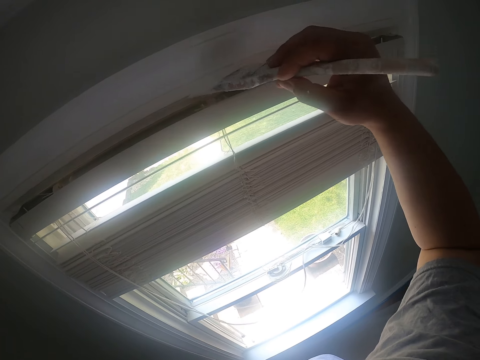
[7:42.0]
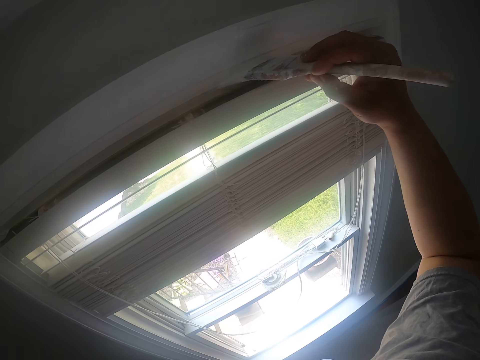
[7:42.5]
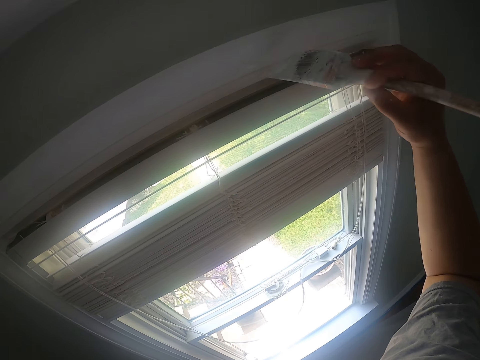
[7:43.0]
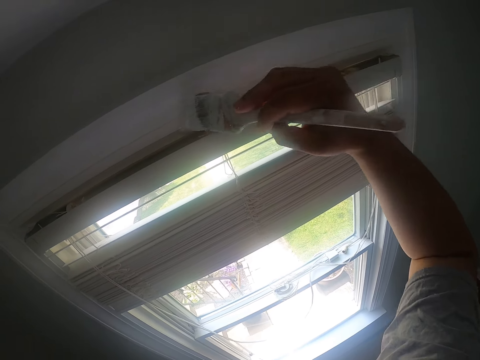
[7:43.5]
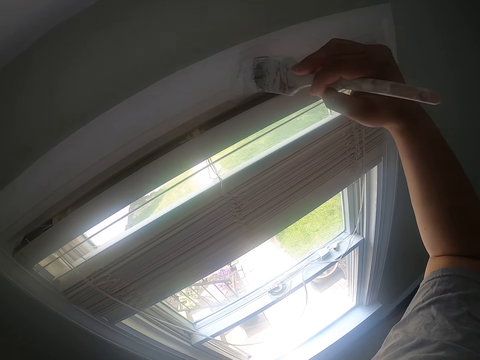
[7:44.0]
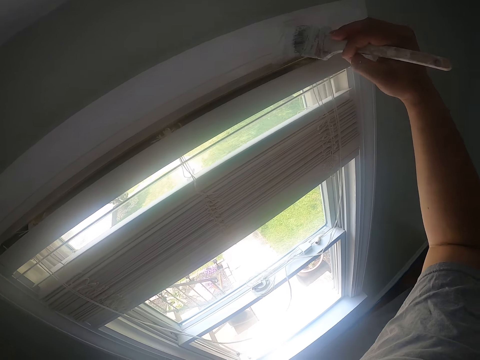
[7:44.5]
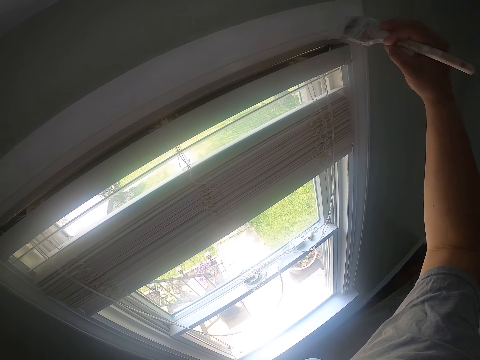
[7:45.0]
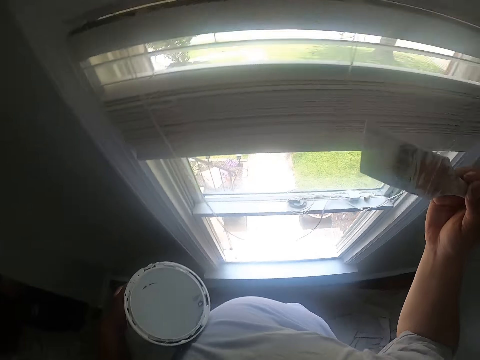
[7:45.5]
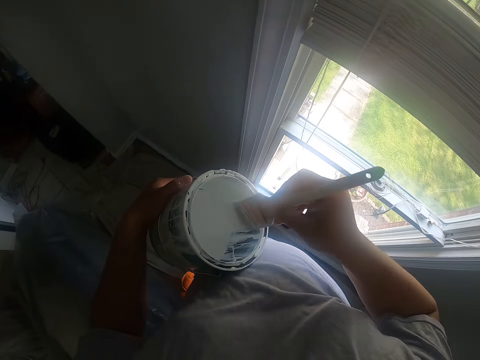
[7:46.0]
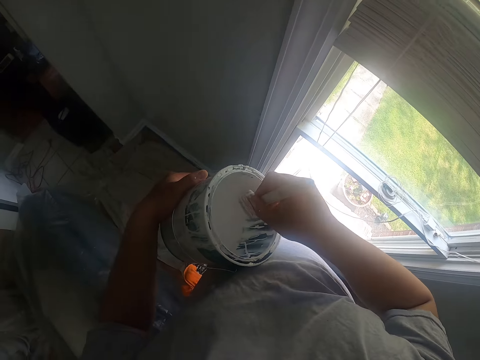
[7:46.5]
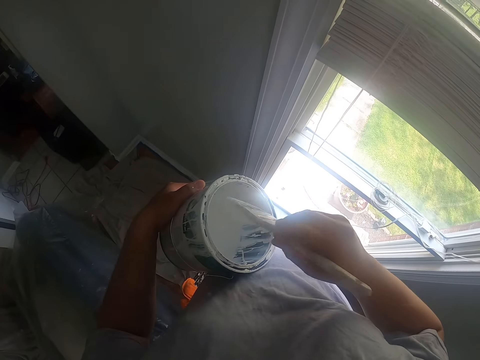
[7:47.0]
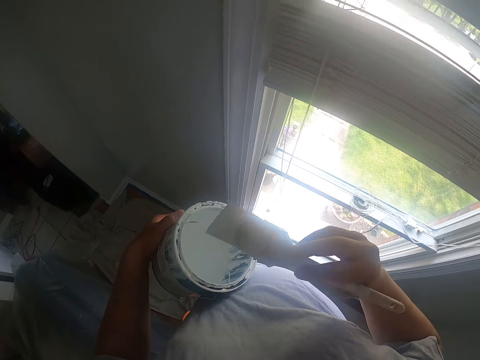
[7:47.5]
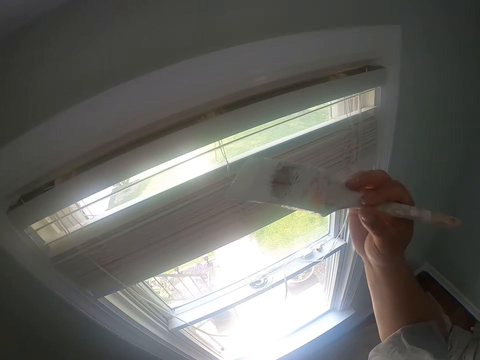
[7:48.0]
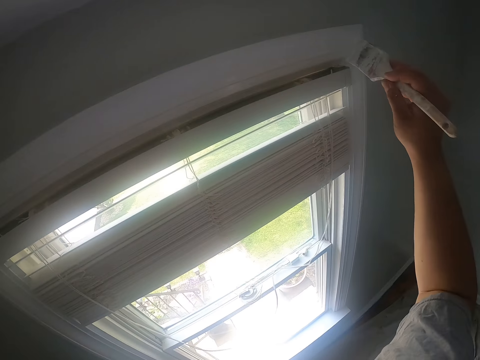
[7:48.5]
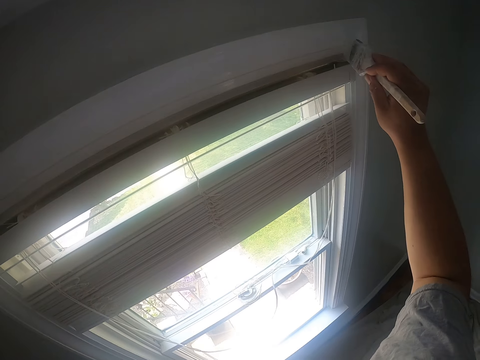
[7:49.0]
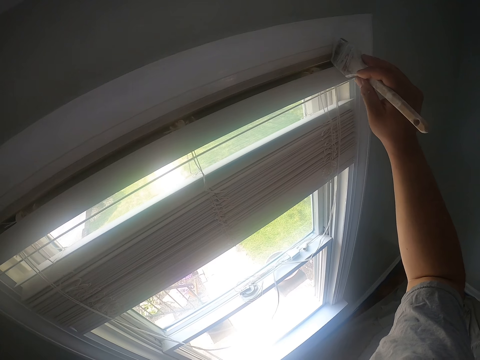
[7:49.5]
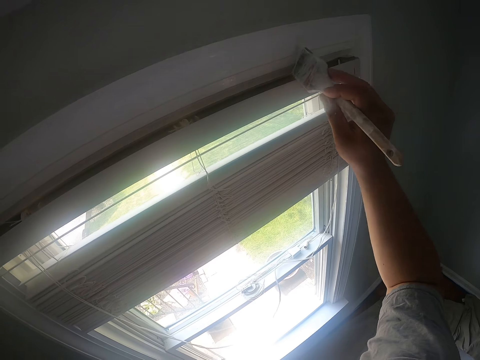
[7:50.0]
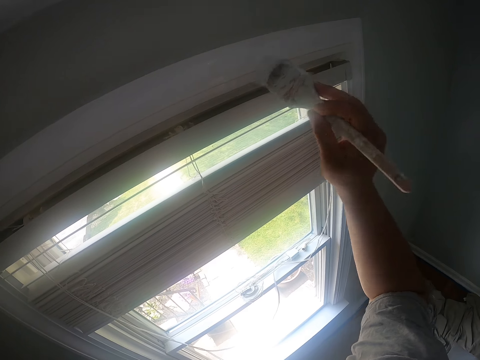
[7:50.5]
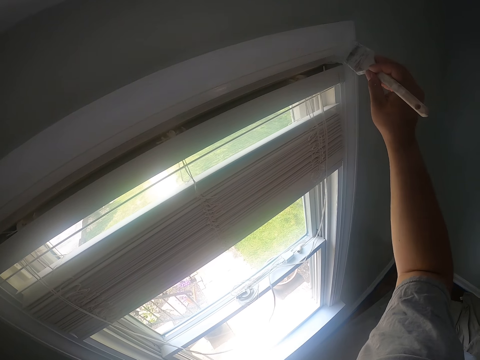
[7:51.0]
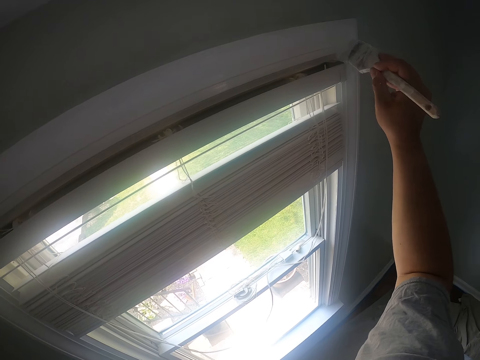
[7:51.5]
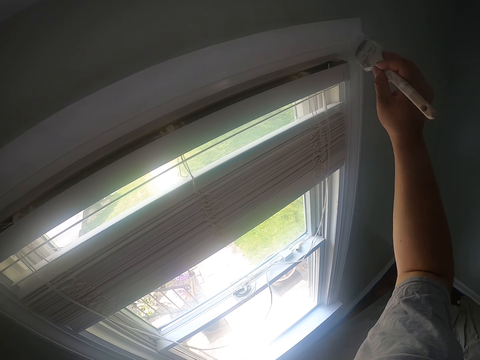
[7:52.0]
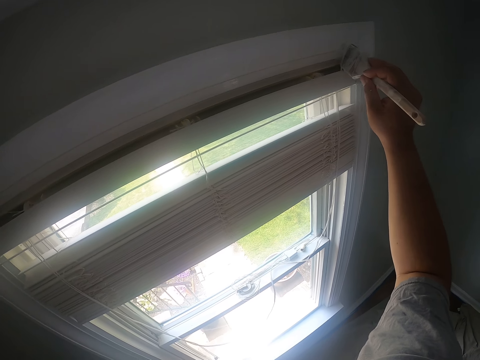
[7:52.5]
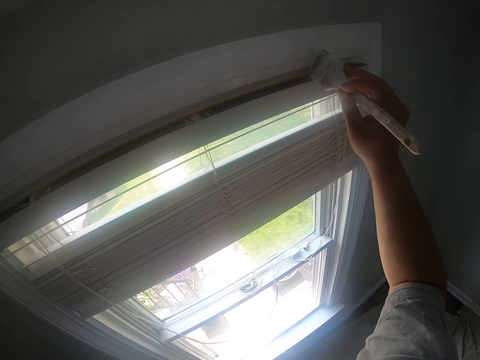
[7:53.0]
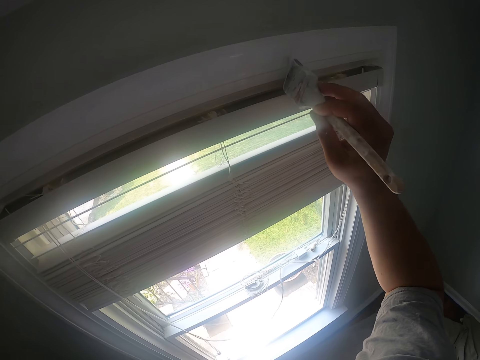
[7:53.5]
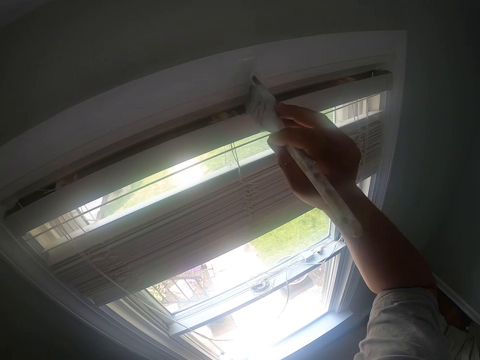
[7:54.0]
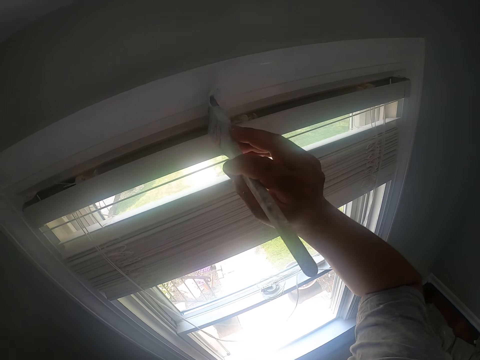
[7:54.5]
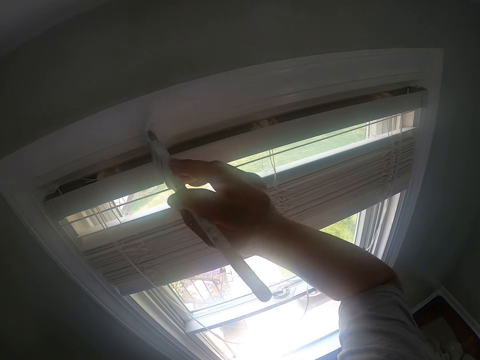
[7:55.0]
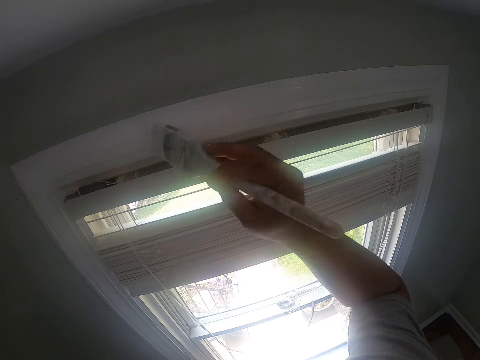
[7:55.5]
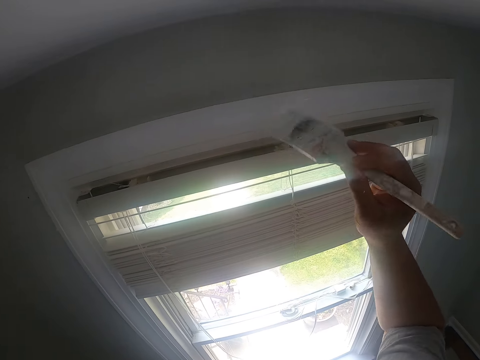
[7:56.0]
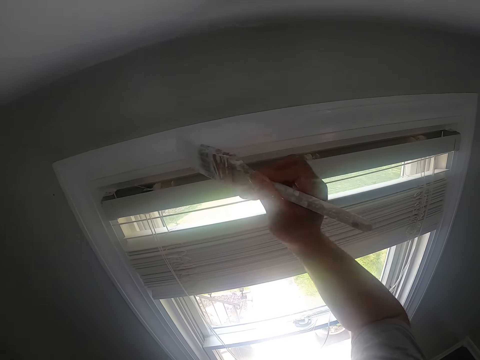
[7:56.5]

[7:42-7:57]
The camera wearer dips the paint brush into the paint bucket. They paint the window frame with the paint brush.

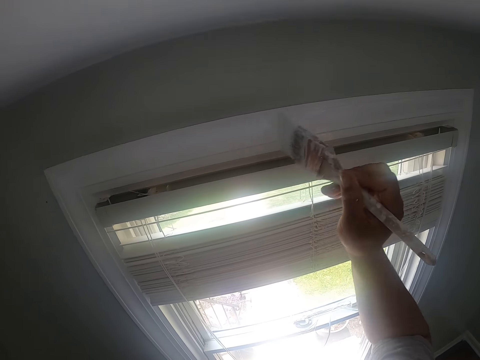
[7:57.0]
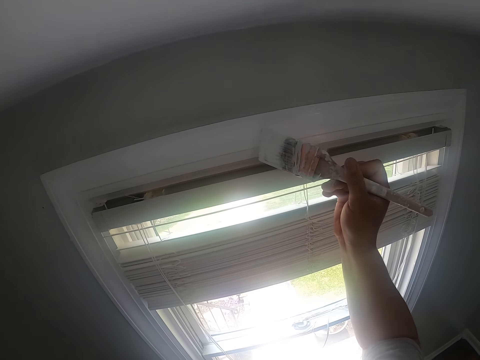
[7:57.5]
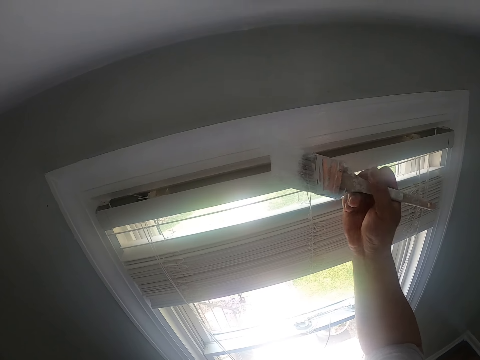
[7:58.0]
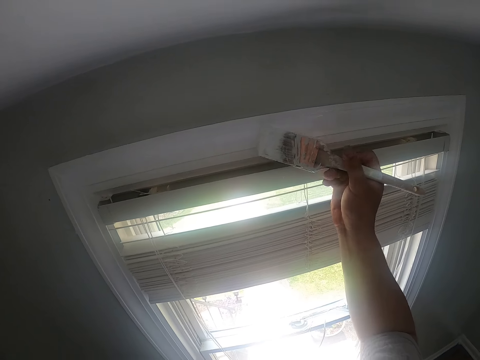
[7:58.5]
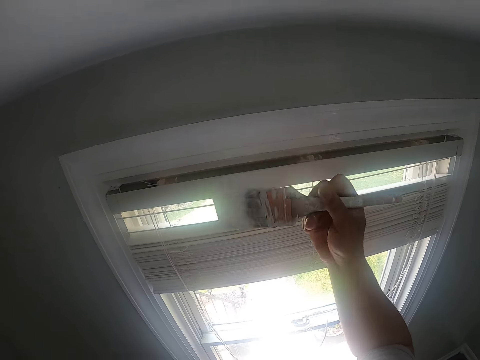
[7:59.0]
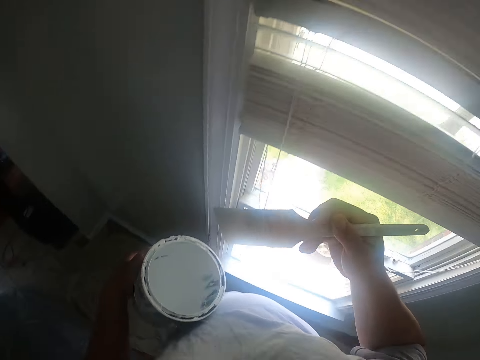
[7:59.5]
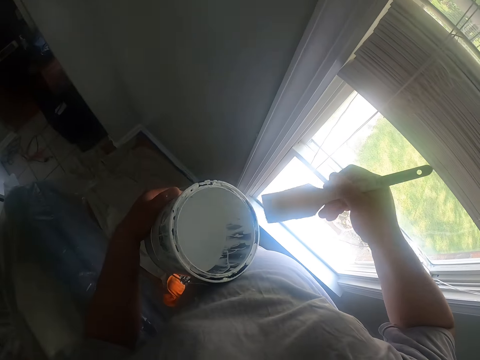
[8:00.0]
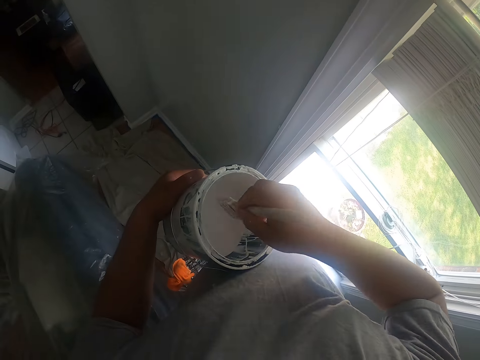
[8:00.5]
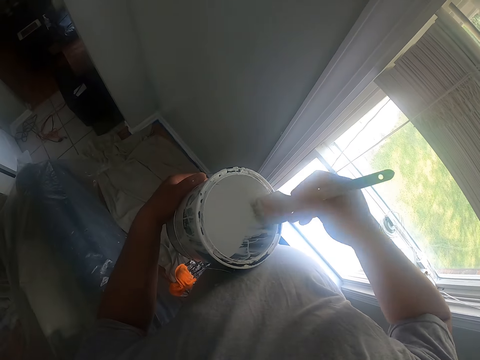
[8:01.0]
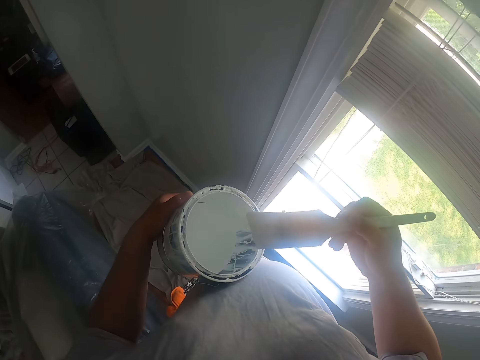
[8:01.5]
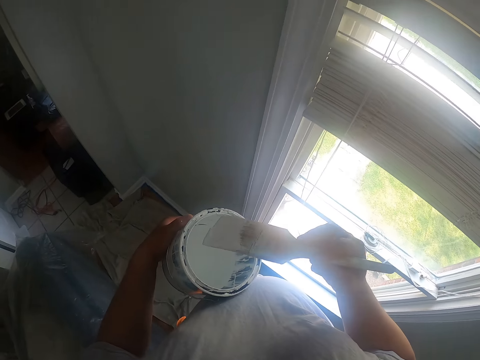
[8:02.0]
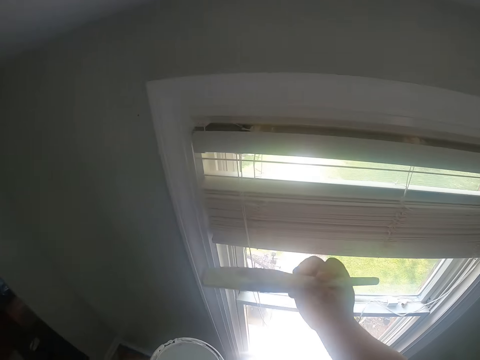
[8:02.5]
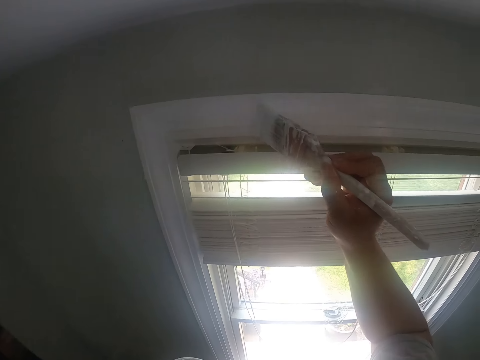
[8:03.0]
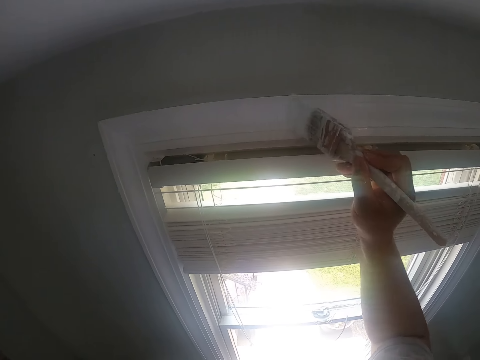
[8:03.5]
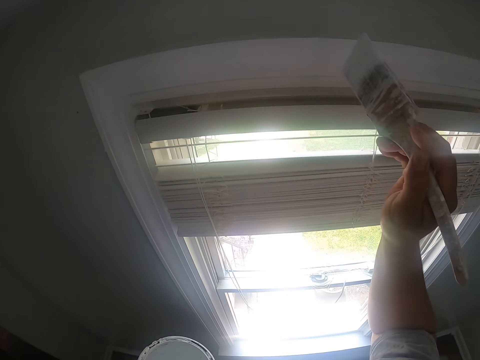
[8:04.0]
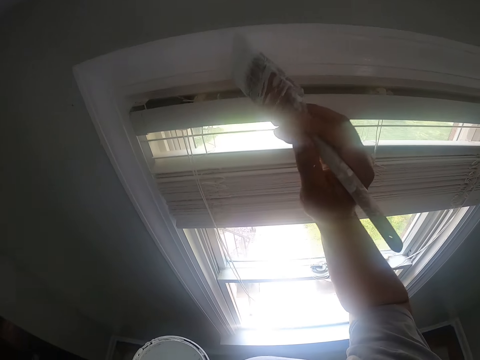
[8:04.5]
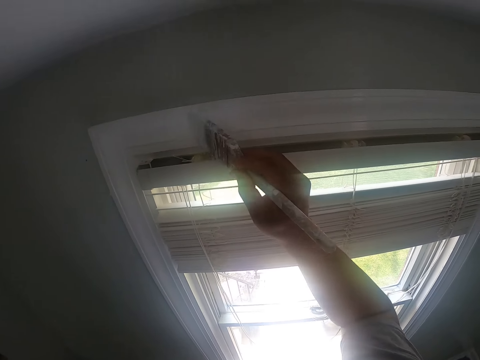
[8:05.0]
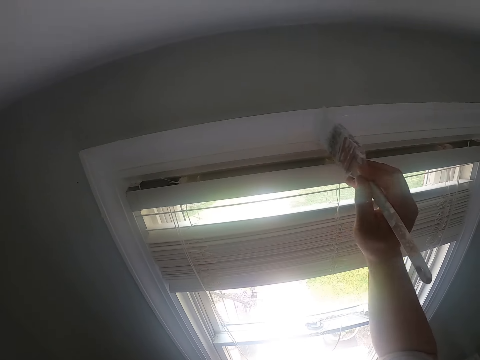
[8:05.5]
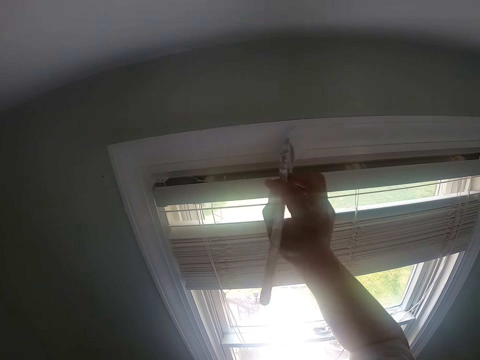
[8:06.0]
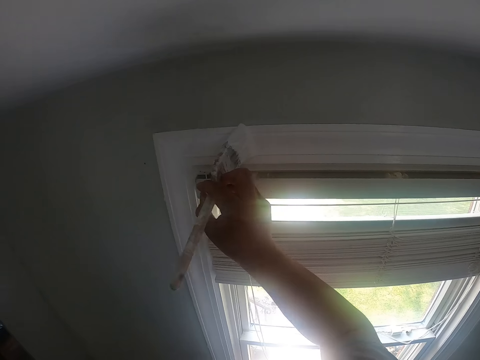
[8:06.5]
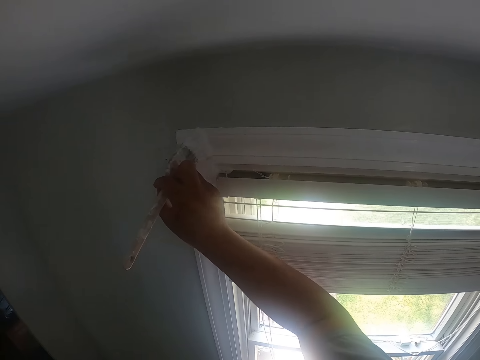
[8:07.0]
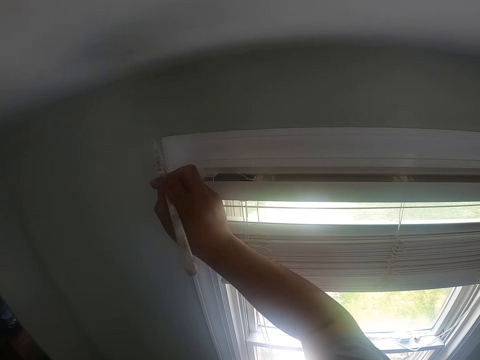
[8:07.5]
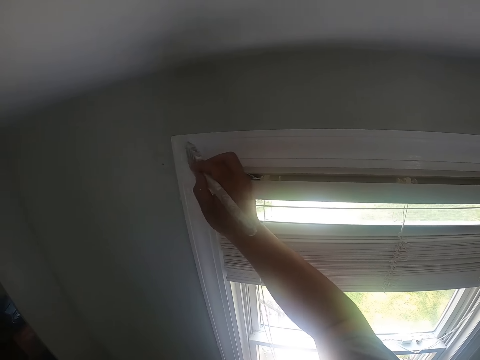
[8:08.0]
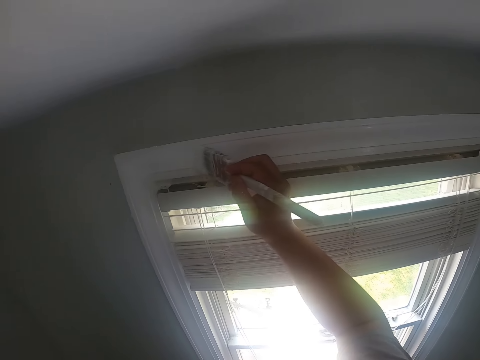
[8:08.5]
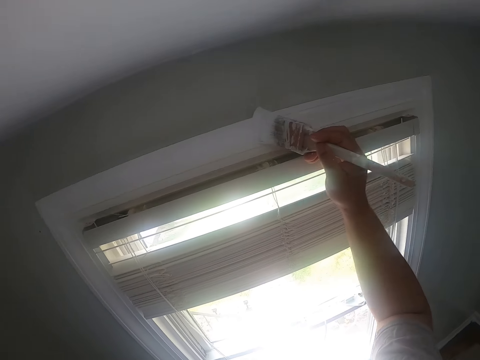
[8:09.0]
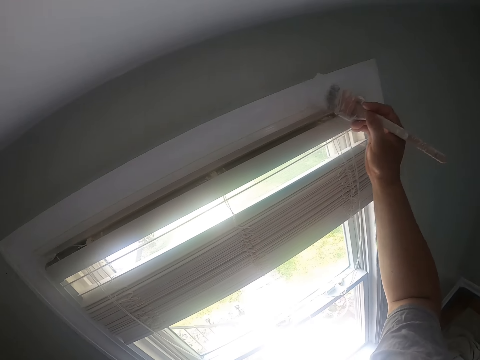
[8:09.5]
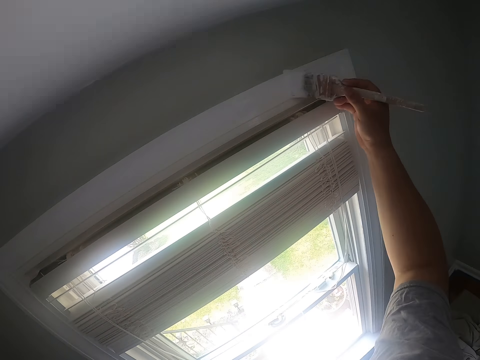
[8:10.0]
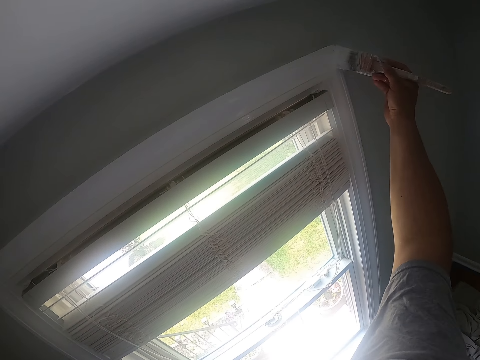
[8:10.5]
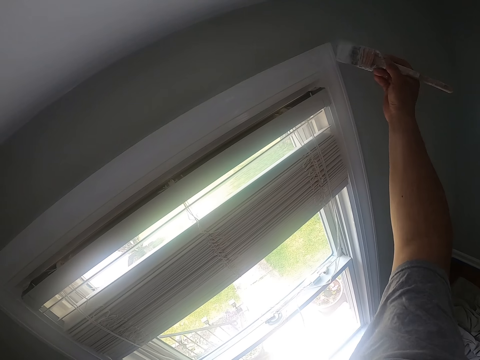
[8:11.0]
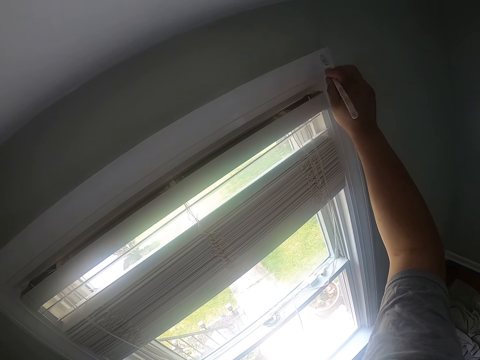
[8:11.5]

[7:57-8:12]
The camera wearer dips the paint brush into the paint bucket. They scrub off the paint from the paint brush. They paint the window frame with the paint brush.
